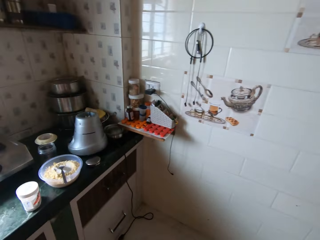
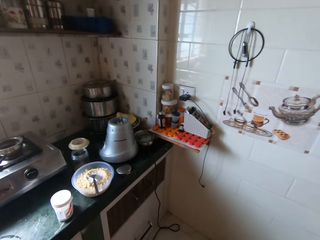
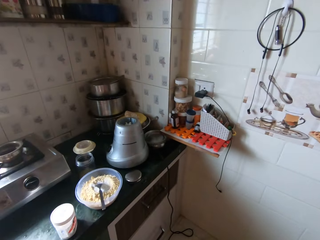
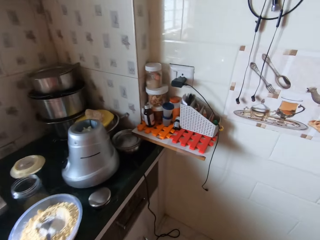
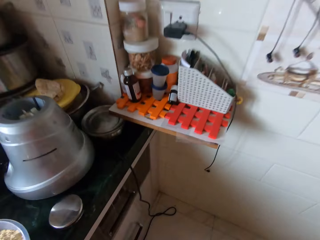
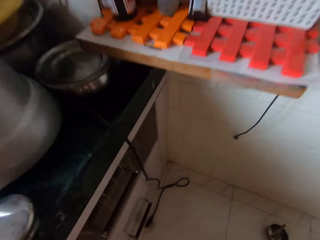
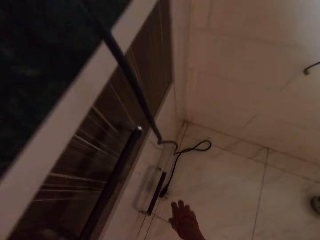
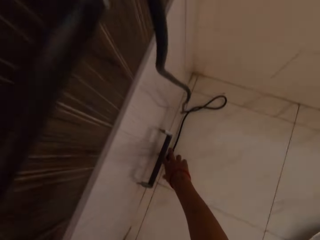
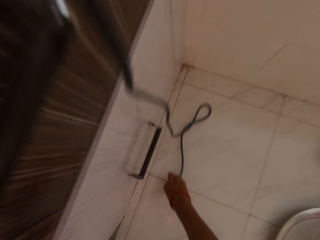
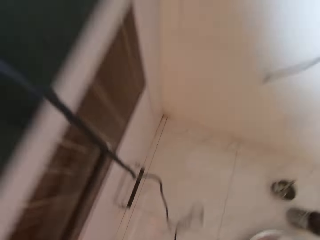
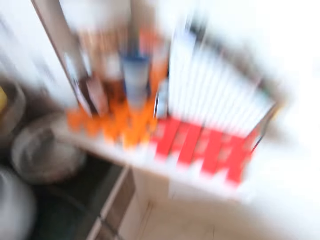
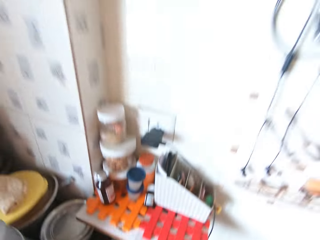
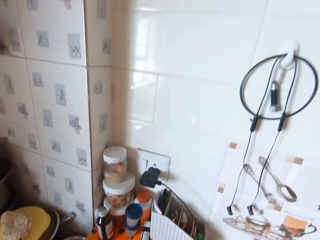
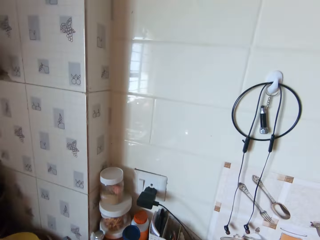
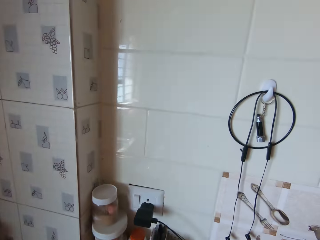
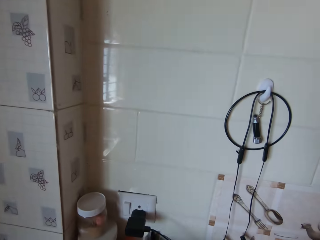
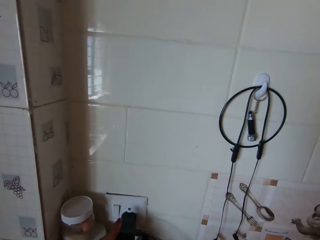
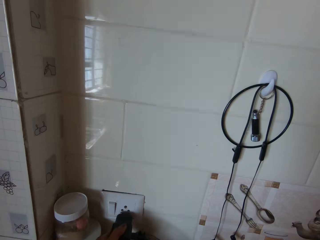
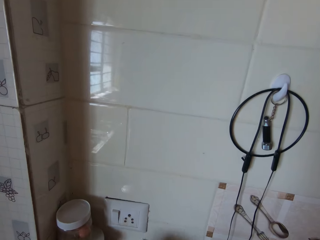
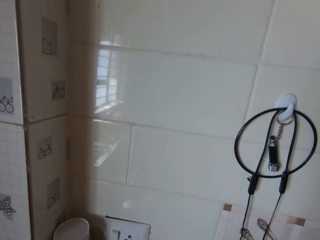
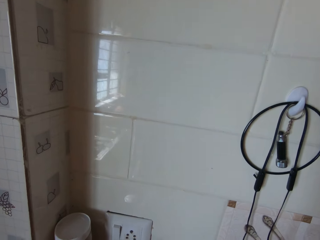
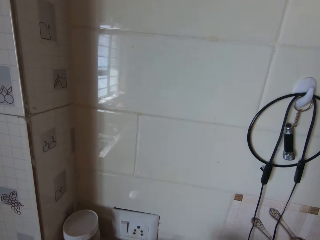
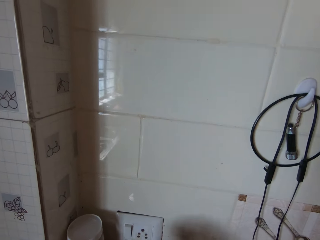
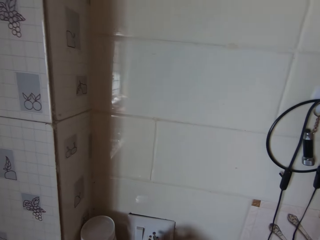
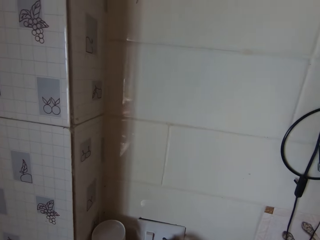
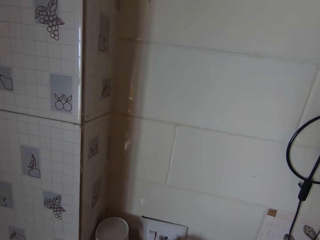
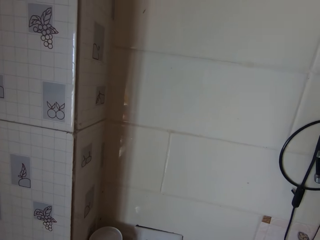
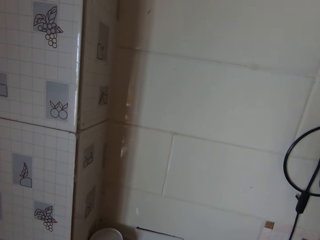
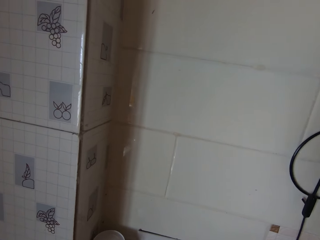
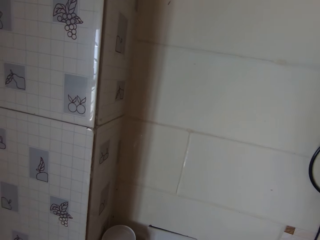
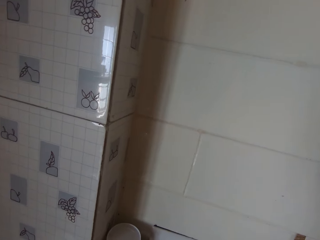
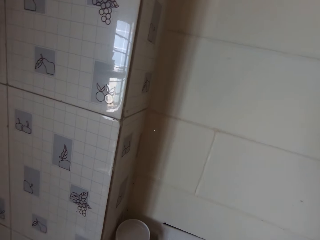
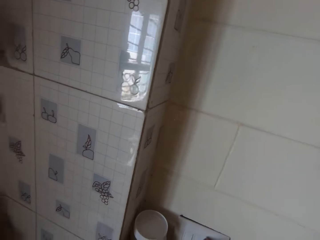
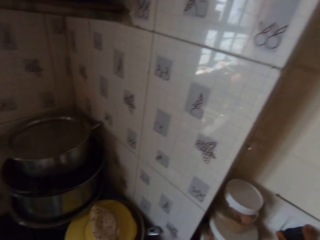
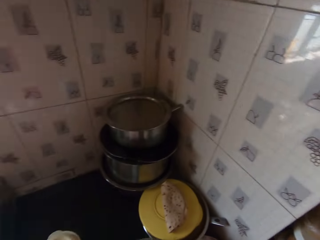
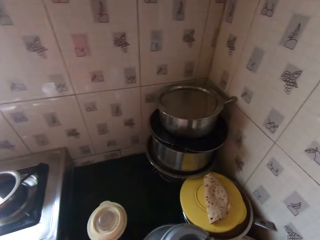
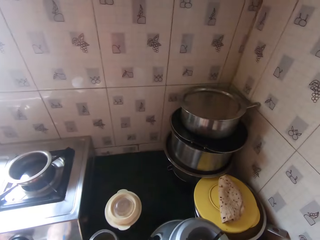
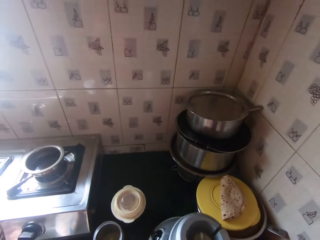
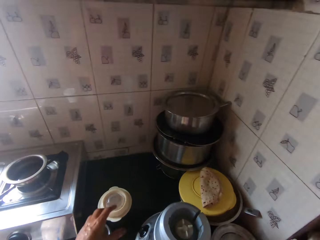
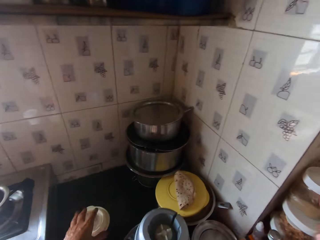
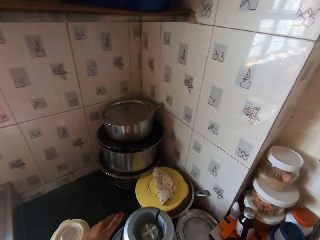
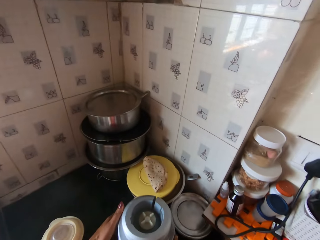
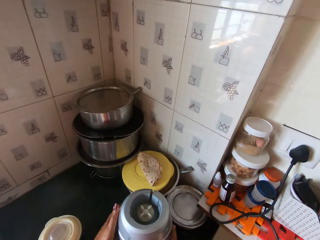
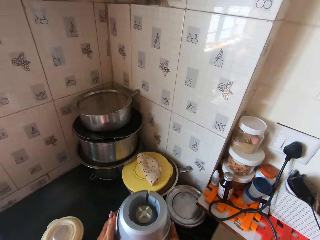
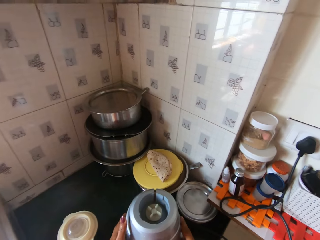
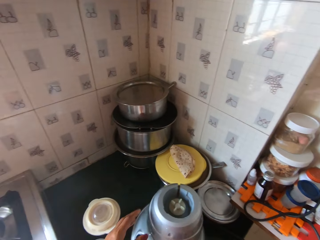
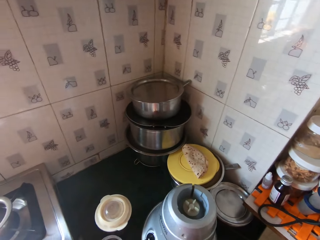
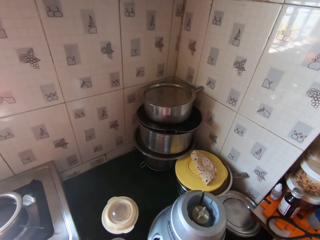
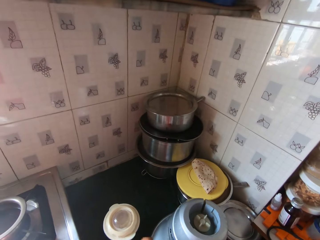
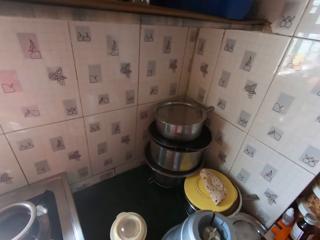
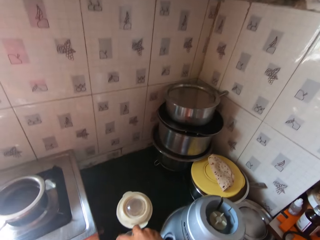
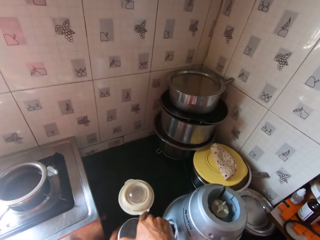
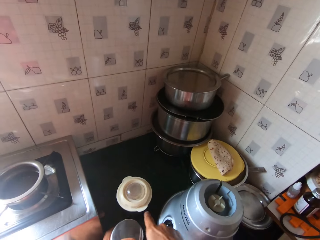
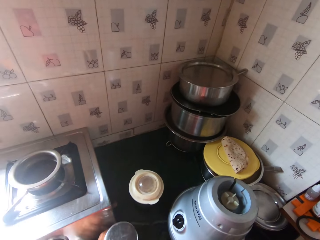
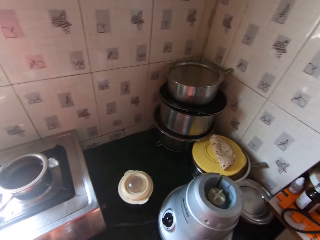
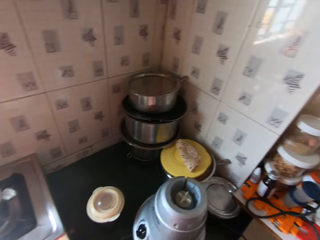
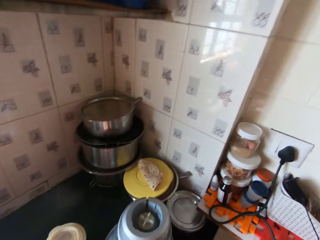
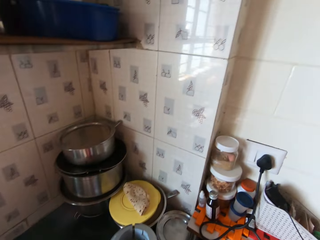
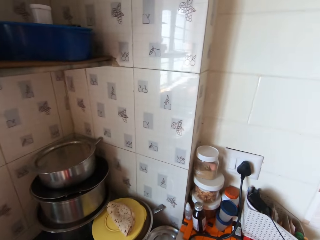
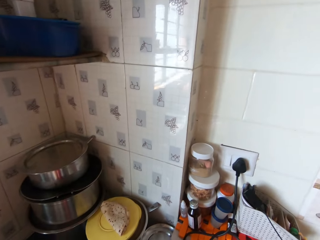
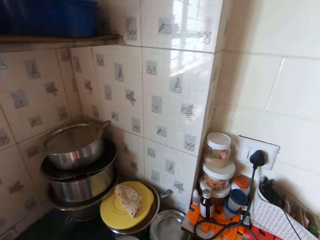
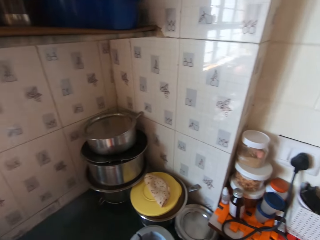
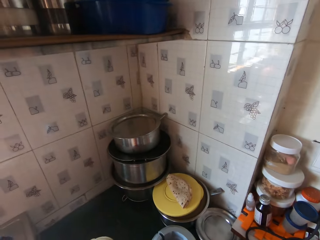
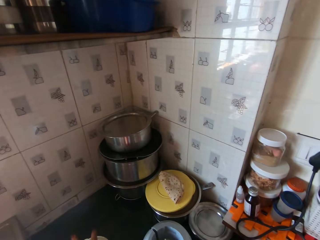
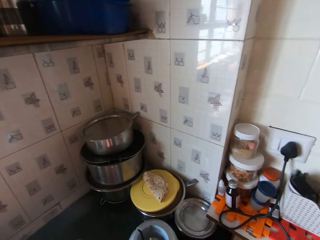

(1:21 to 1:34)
The camera wearer picks up a blender wire from the floor with her right hand. She removes a phone charger from a socket in a wall with her left hand. She inserts a plug in the socket. She adjusts a blender on a kitchen counter with both hands. She holds the blender. She closes a plastic cup on the kitchen counter with a lid in her right hand. She moves the plastic cup on the kitchen counter with her left hand. She pulls a jar.

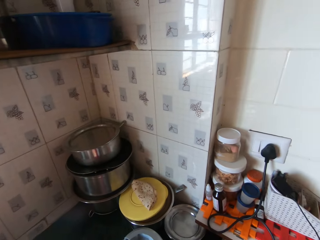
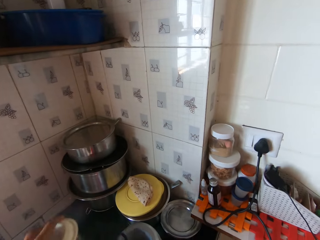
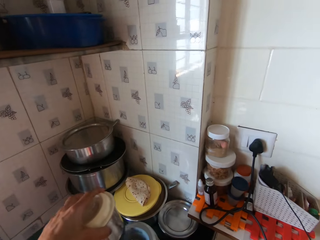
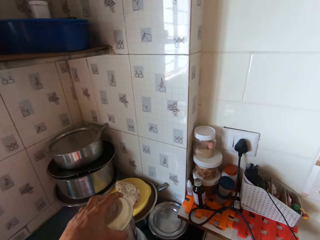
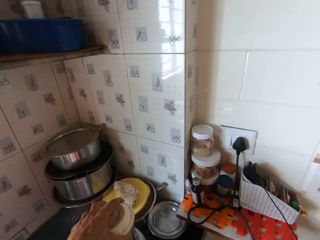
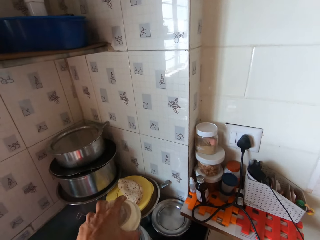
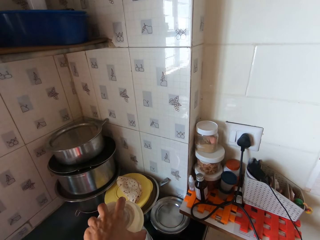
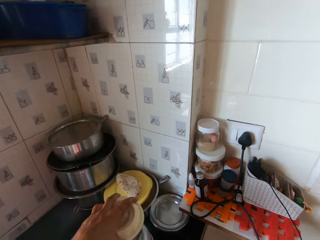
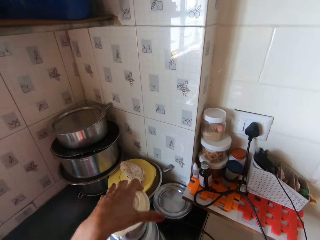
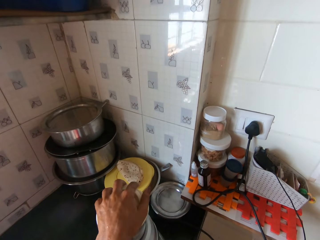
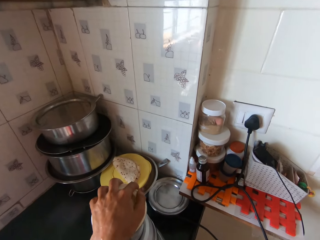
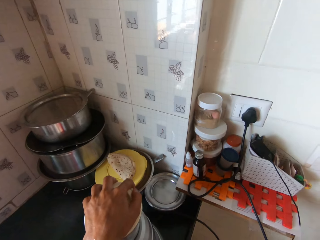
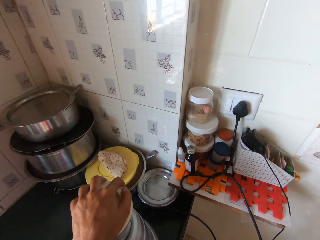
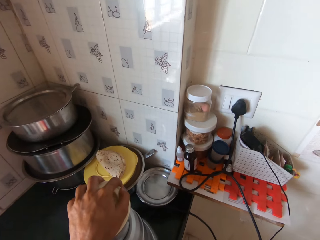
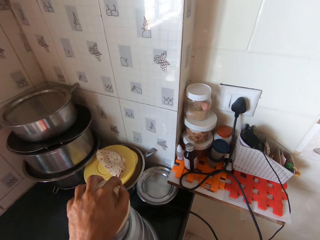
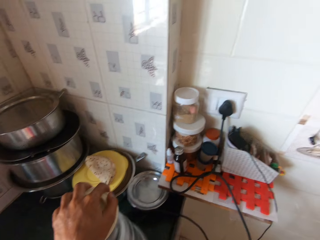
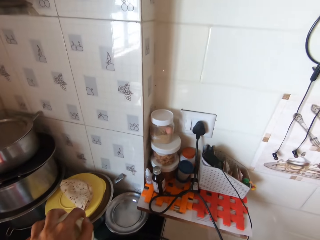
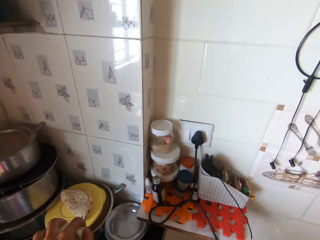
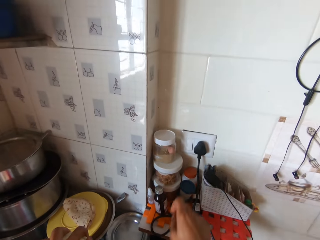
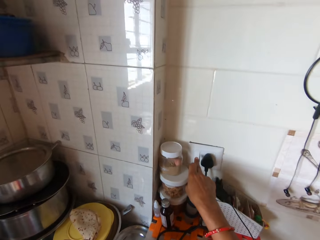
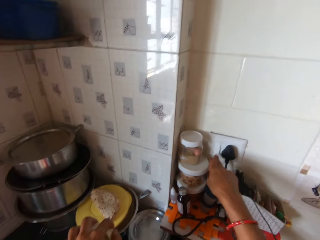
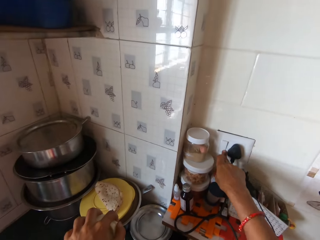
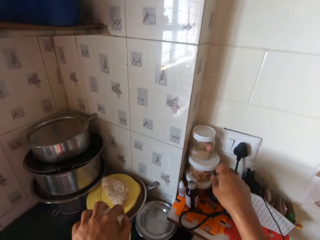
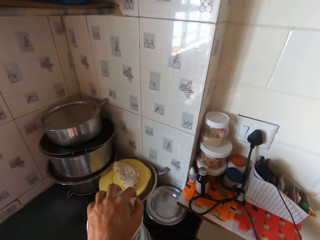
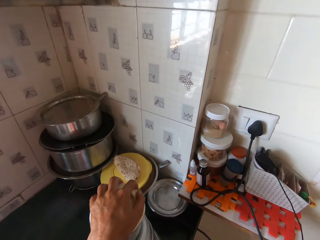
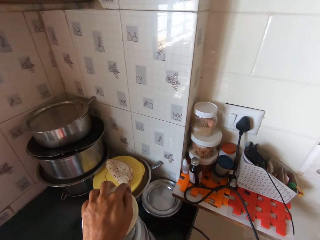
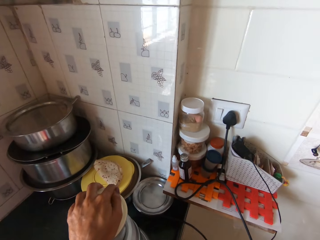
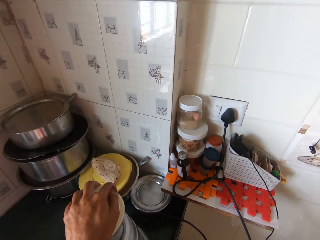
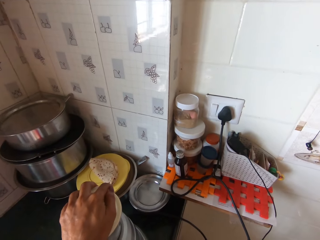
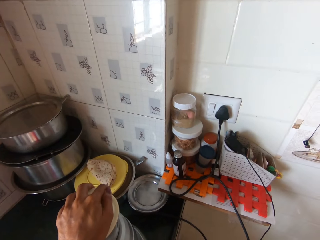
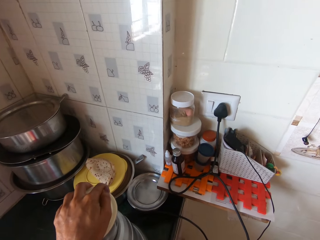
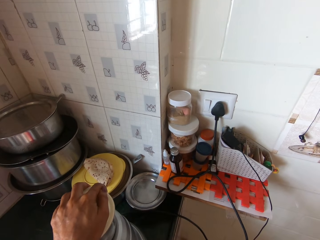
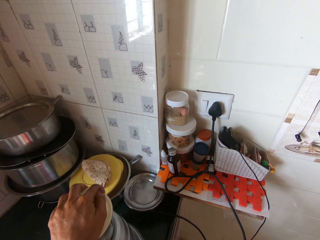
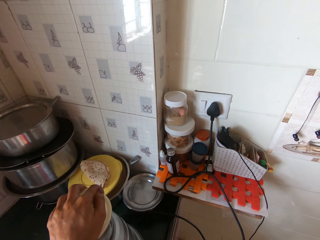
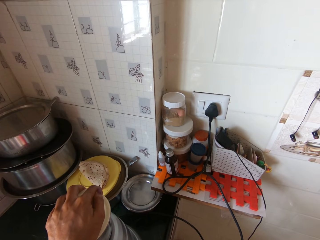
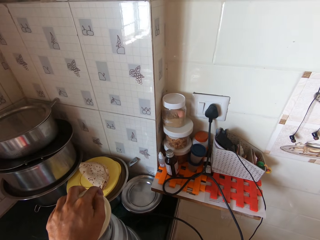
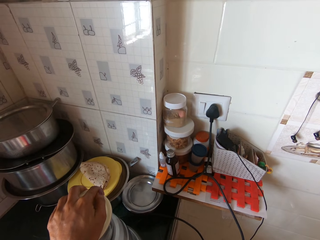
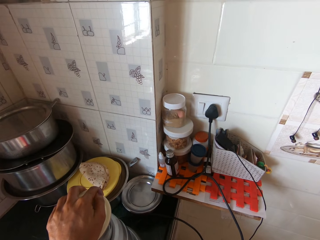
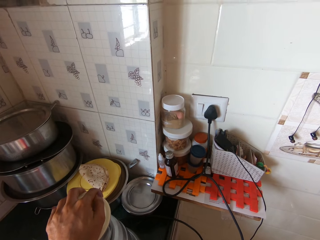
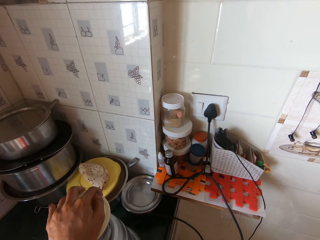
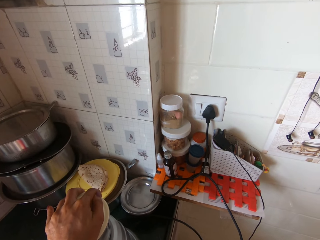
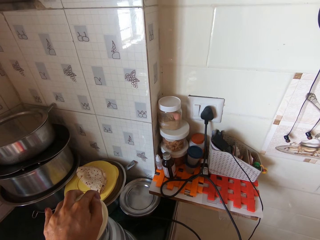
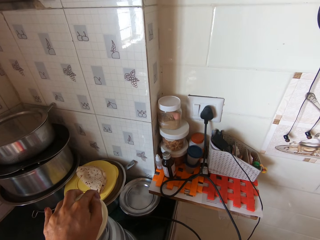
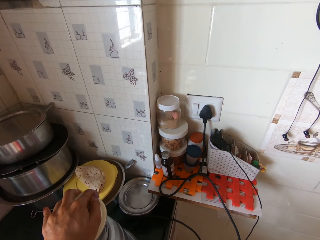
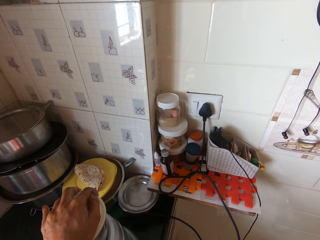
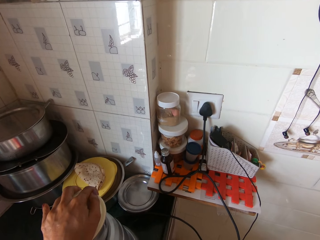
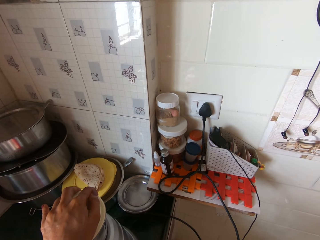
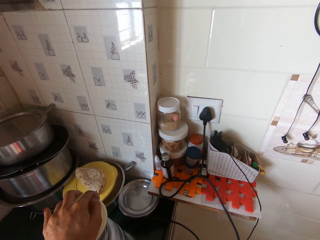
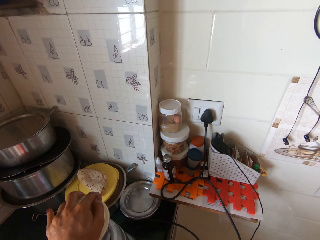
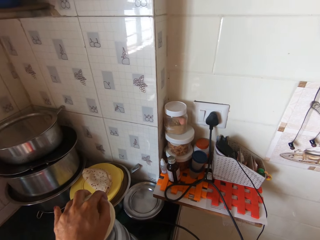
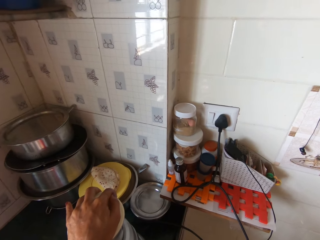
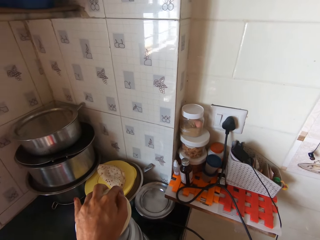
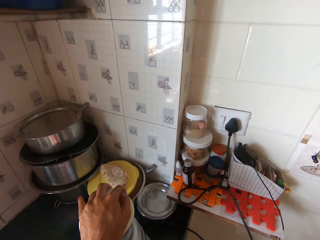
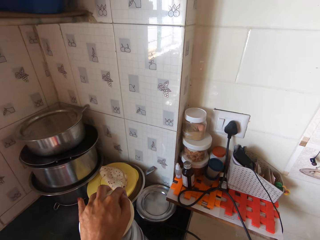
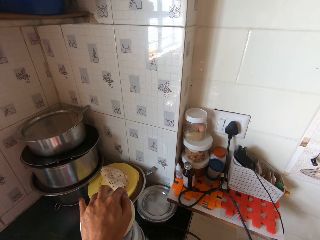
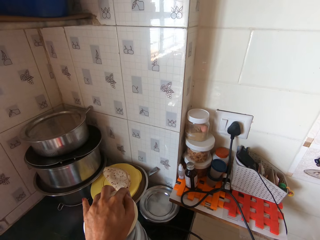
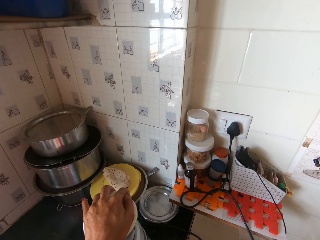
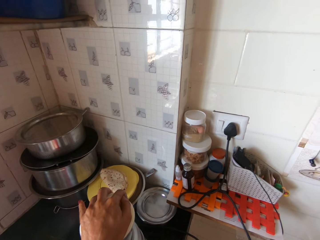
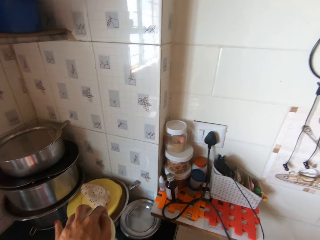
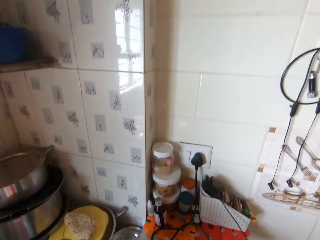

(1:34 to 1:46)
The camera wearer holds the blender jar with her left hand. She fixes the blender jar on the blender with her left hand. She turns on the socket in the wall with her right hand. She uses the blender.
